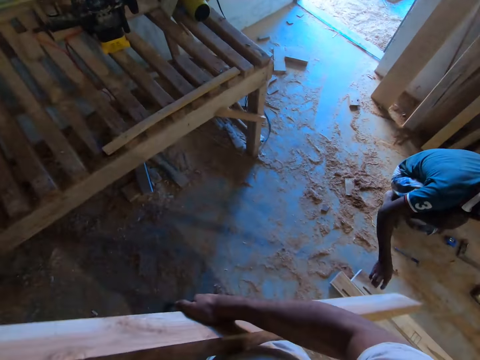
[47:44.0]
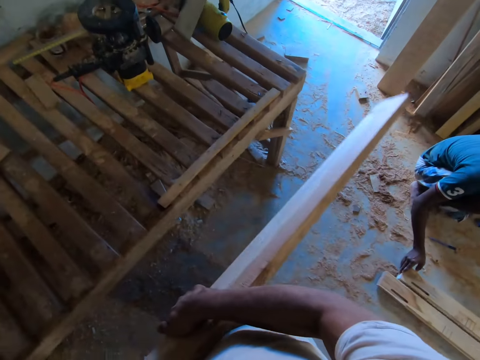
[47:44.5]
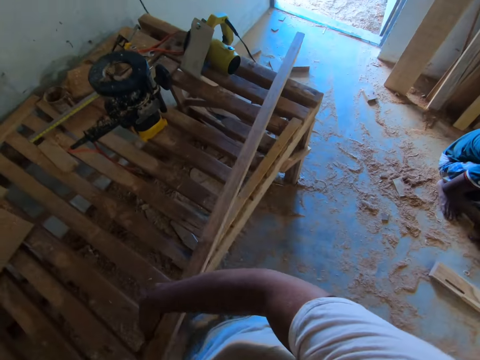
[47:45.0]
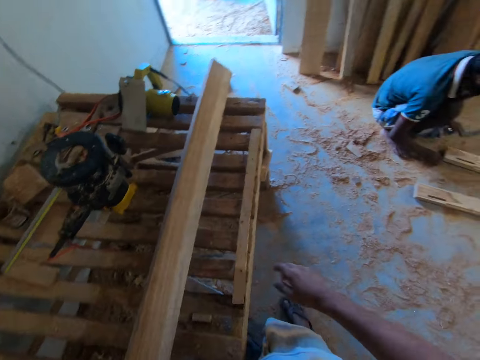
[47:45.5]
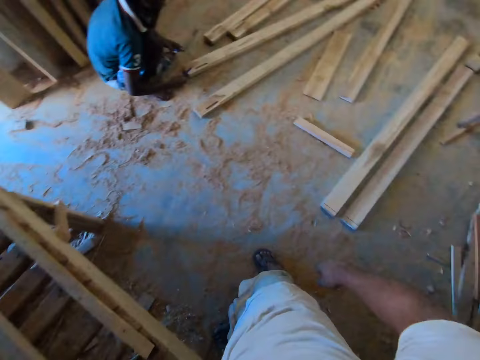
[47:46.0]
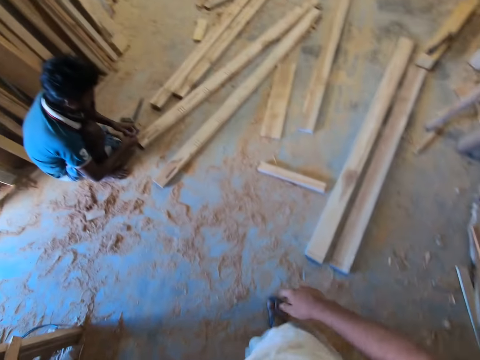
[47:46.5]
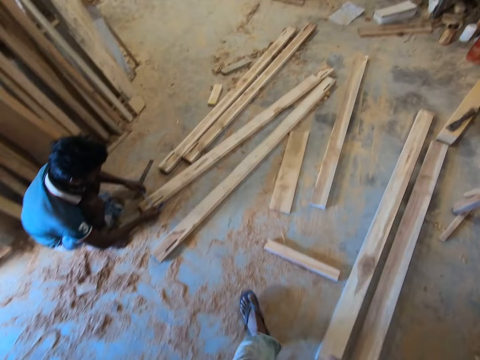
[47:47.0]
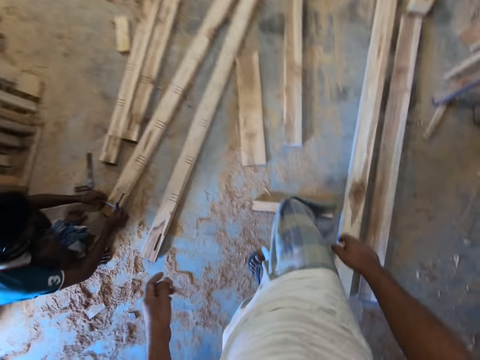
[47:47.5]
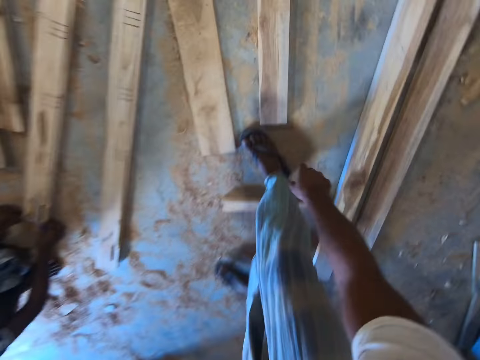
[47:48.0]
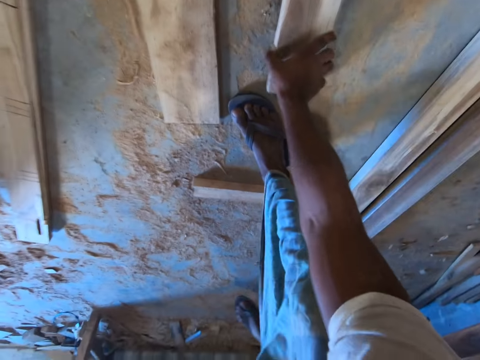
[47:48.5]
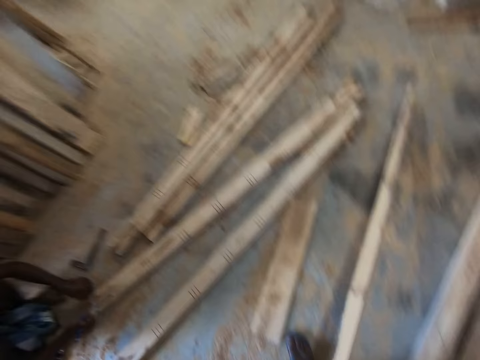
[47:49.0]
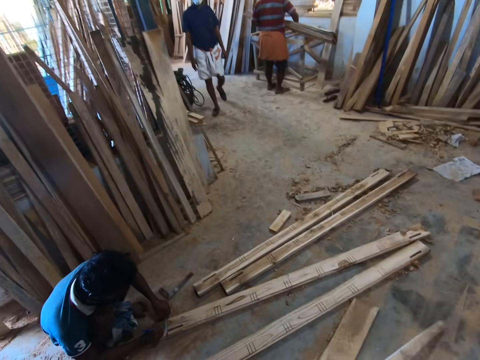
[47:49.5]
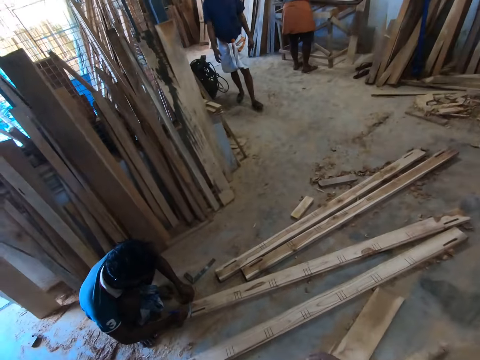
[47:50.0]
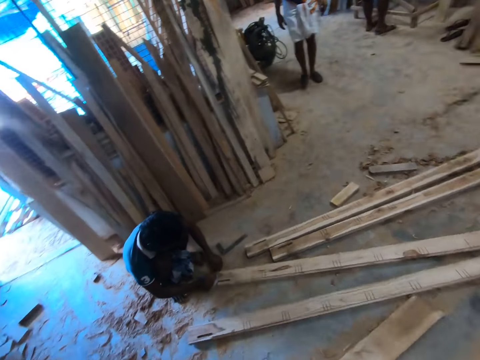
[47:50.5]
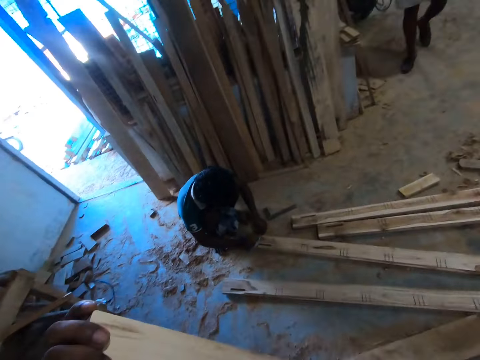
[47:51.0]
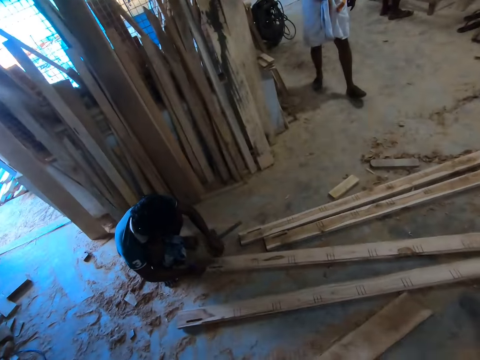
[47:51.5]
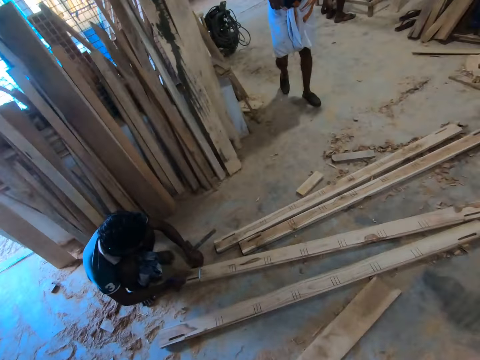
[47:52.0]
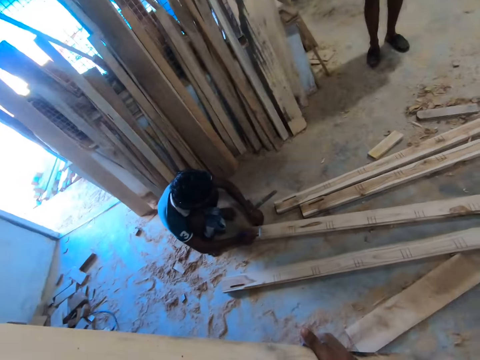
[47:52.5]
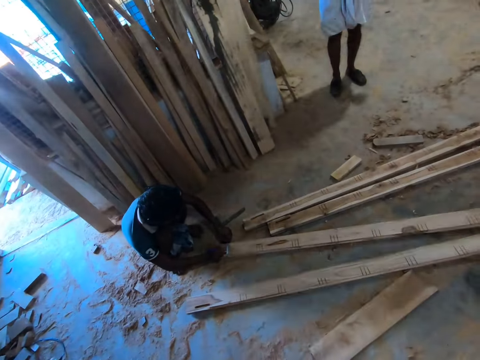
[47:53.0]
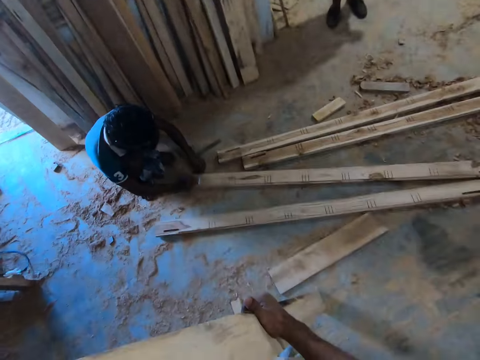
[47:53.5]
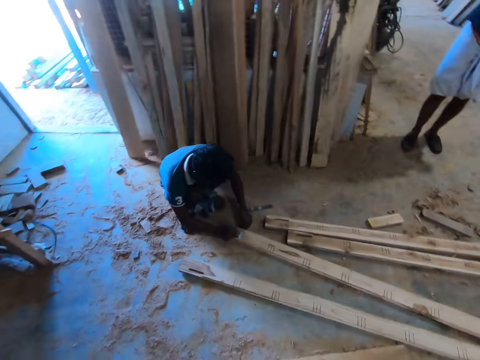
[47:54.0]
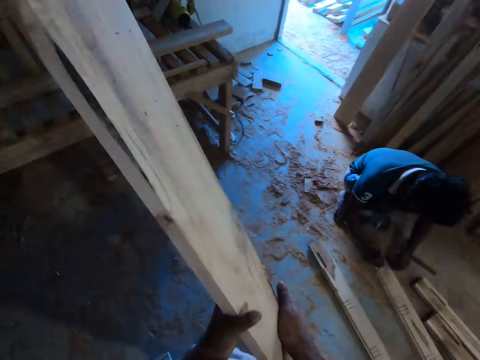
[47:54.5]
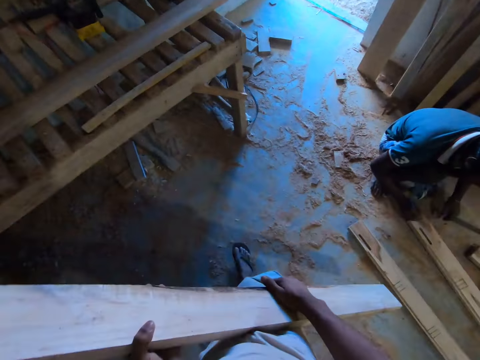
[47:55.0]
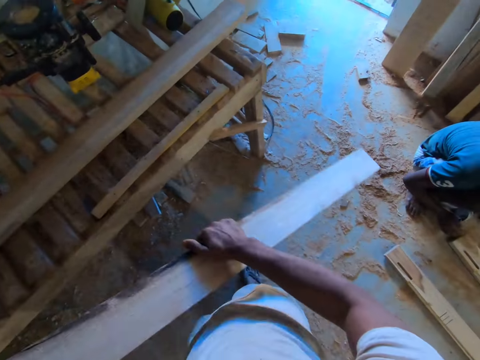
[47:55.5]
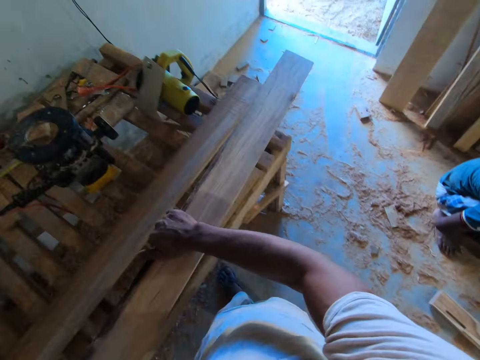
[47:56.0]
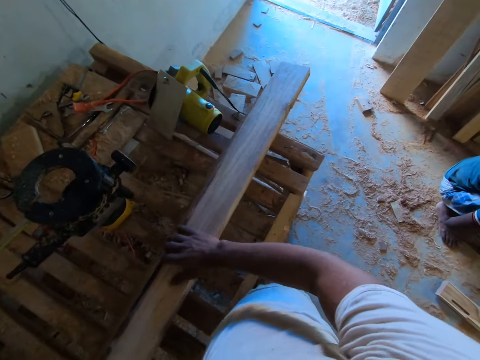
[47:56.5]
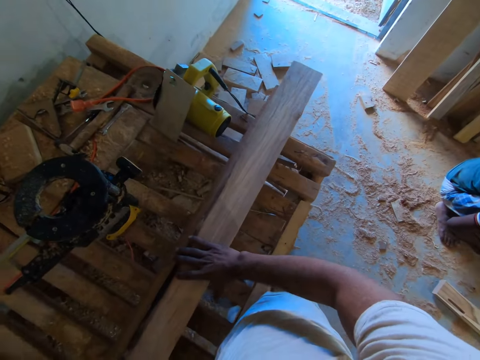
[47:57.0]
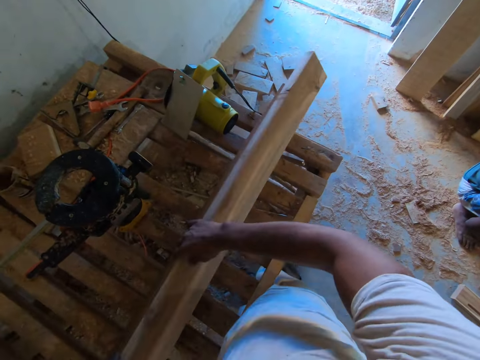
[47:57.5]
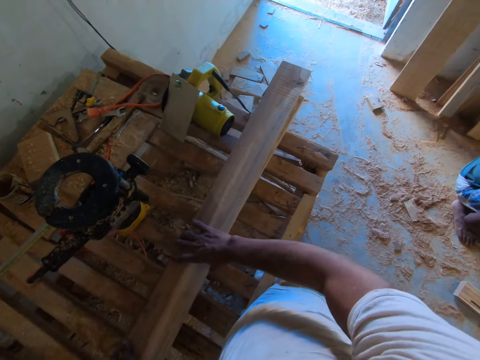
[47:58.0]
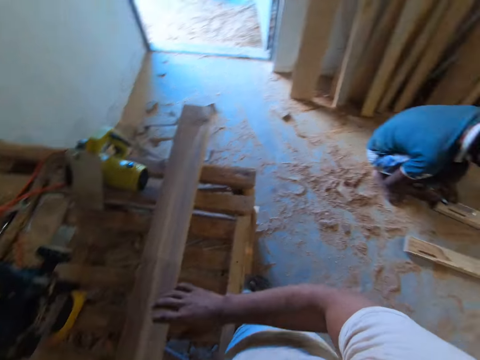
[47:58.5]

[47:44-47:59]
The camera wearer walks. He places the wood on a wood structure on the table with both hands. He walks. He picks up a wood from the floor with his right hand. A man speaks to the camera wearer. The camera wearer holds the wood with both hands. He walks. He places the wood on the wood on the table with both hands. He adjusts the wood on the table with both hands.

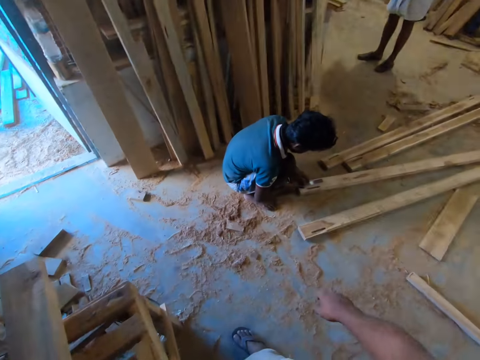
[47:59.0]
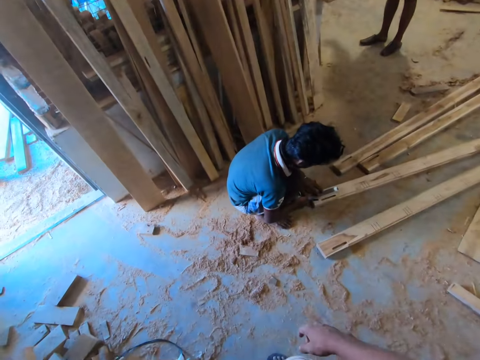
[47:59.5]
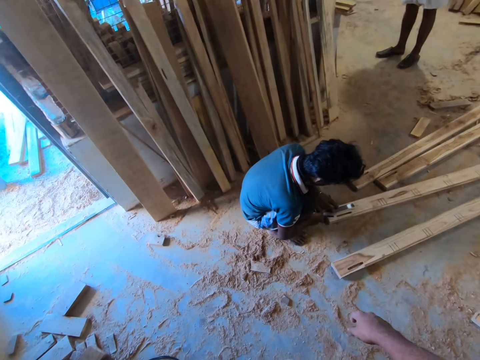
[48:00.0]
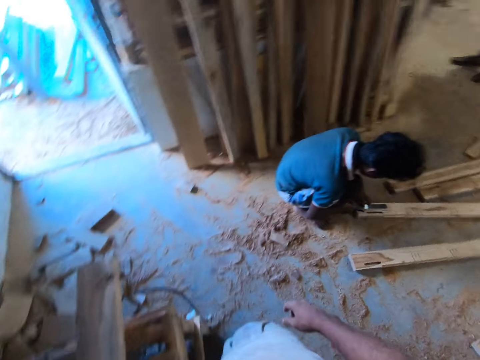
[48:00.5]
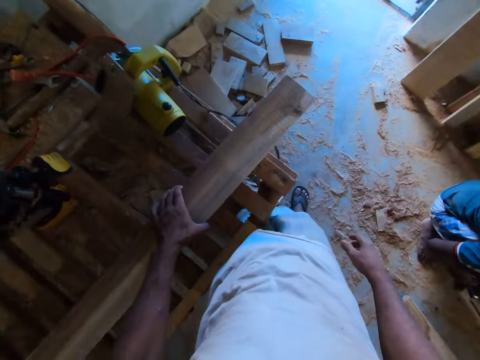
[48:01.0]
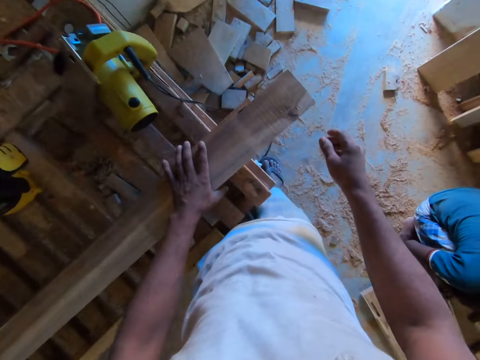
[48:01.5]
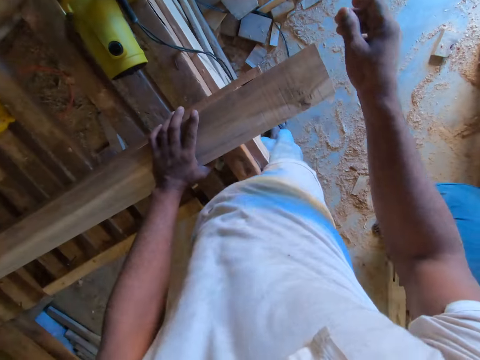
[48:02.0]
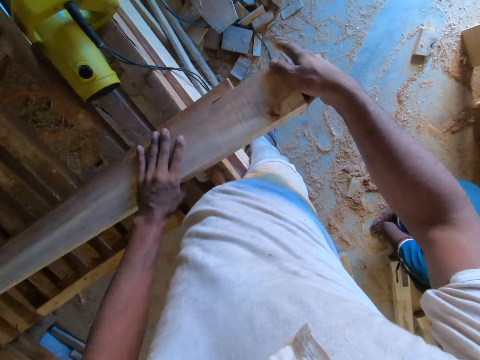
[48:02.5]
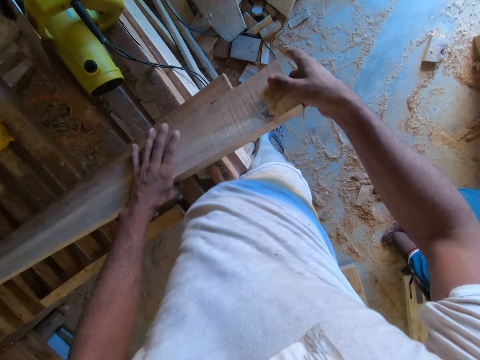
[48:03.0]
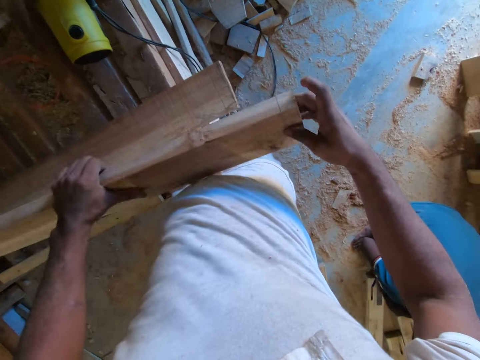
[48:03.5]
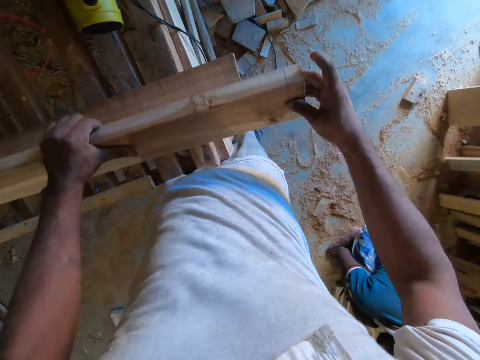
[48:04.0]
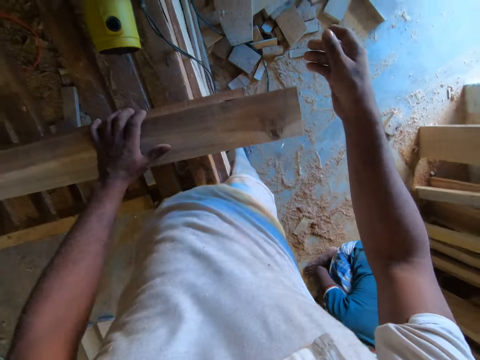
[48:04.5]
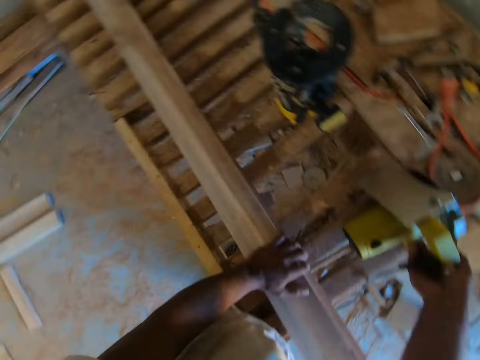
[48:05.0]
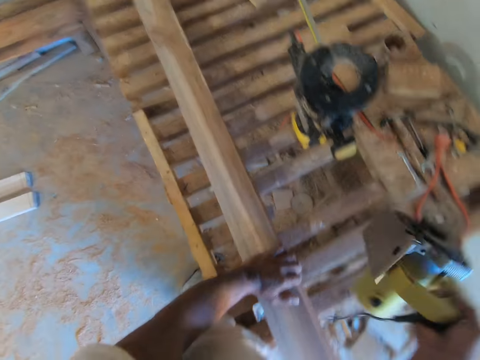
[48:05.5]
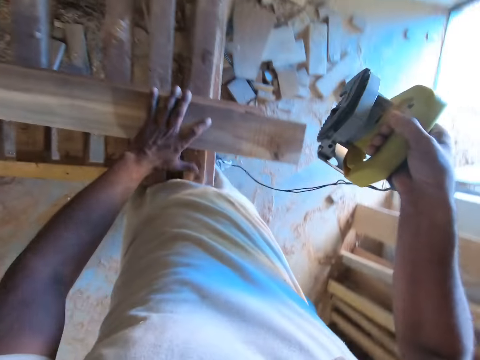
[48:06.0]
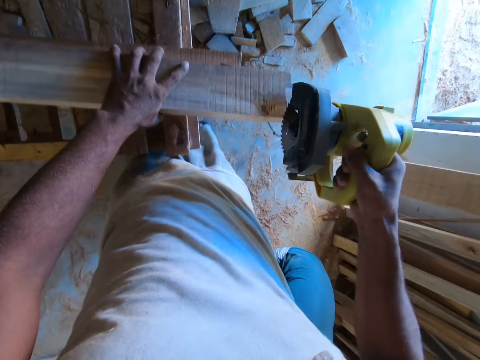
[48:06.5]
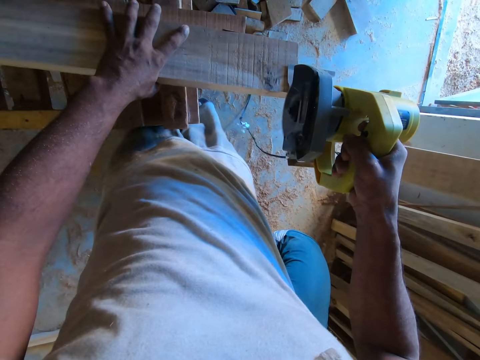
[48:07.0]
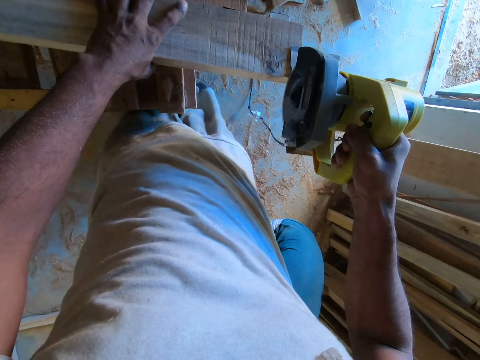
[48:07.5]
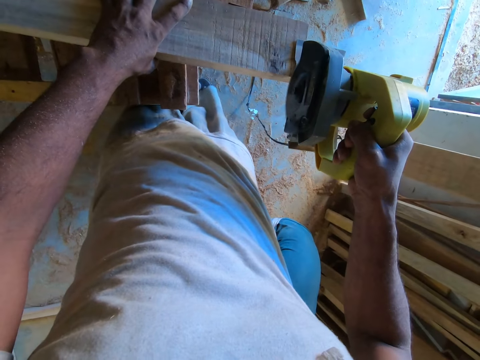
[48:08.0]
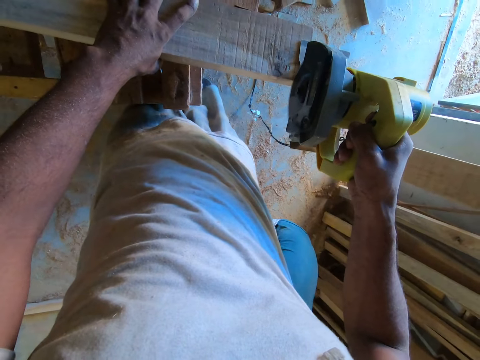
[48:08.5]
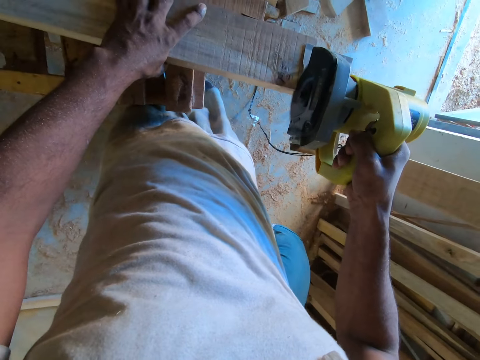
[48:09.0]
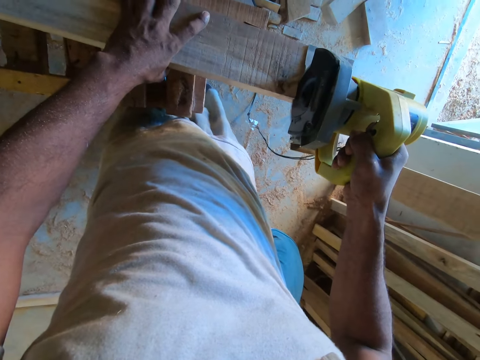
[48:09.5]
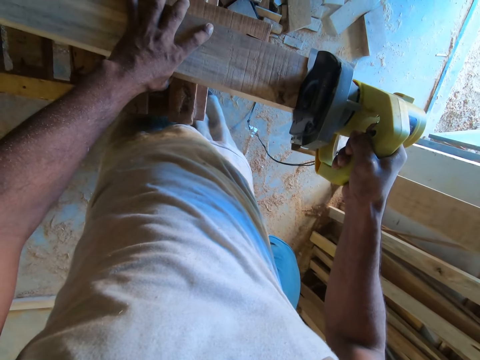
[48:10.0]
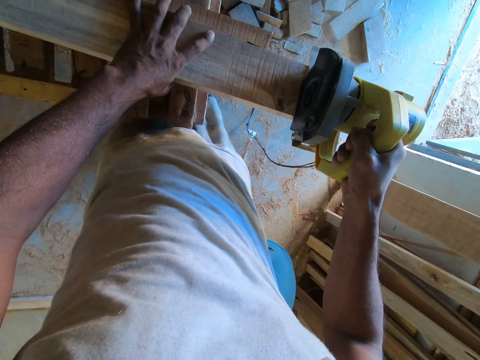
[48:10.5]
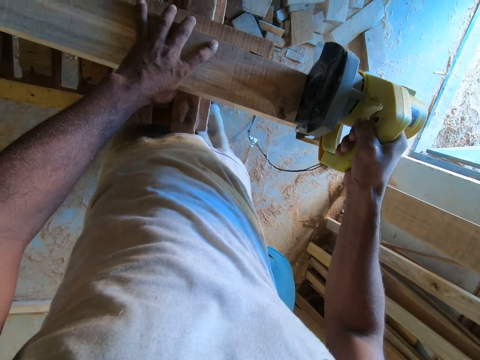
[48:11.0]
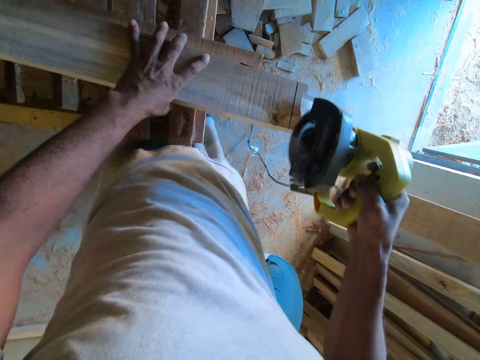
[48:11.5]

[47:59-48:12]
The camera wearer looks around. He speaks to a man. He looks at the wood. He carries the circular saw from the table with his right hand. He picks up the corded circular saw. He marks the wood in his left hand with the circular saw in his right hand. He cuts the wood with the corded circular saw.
